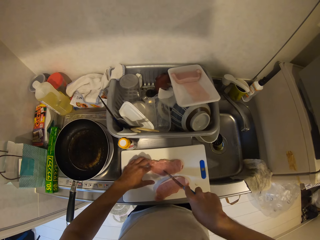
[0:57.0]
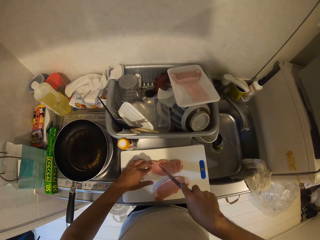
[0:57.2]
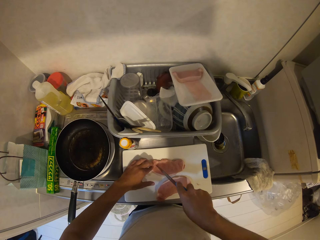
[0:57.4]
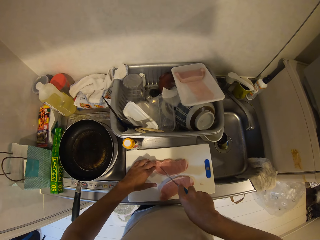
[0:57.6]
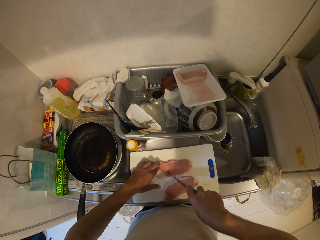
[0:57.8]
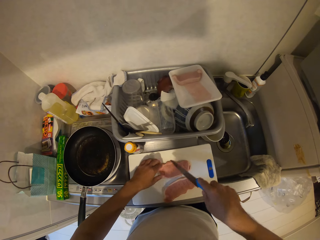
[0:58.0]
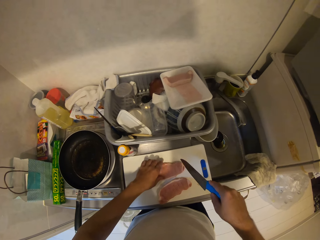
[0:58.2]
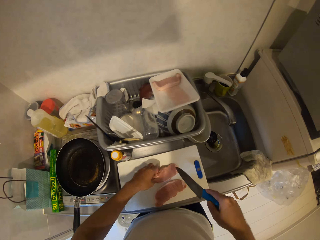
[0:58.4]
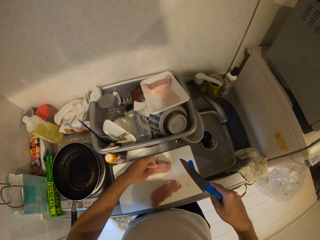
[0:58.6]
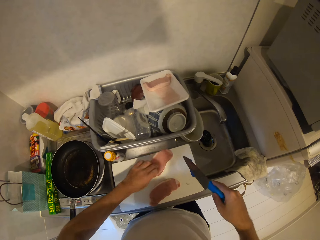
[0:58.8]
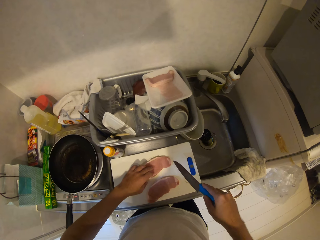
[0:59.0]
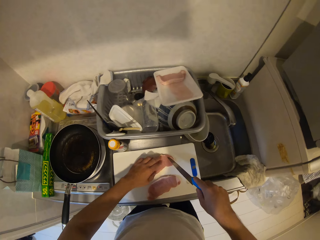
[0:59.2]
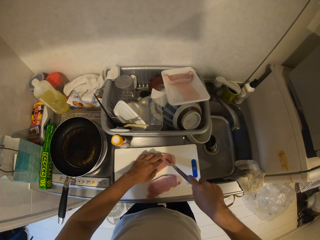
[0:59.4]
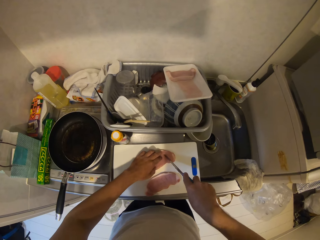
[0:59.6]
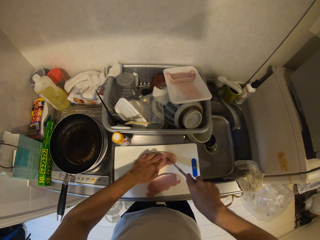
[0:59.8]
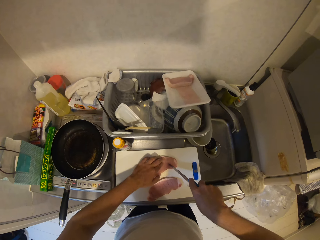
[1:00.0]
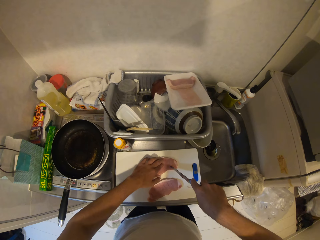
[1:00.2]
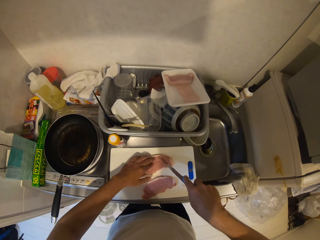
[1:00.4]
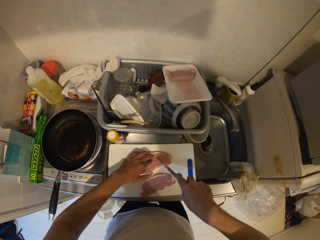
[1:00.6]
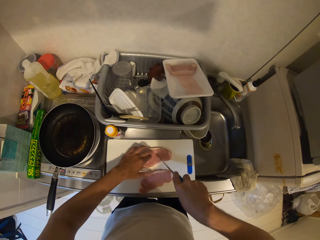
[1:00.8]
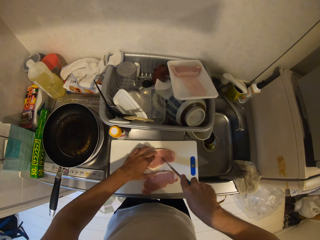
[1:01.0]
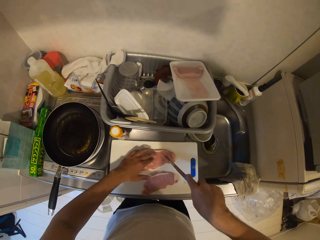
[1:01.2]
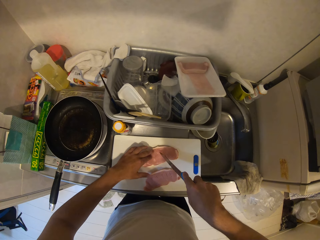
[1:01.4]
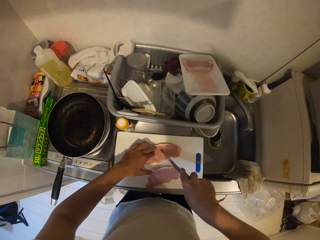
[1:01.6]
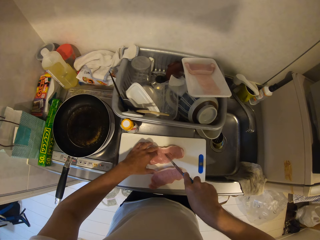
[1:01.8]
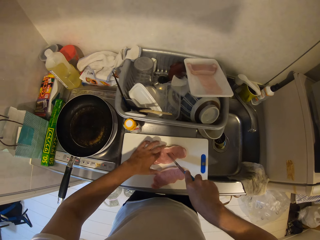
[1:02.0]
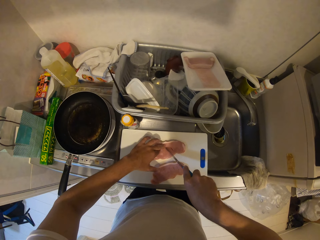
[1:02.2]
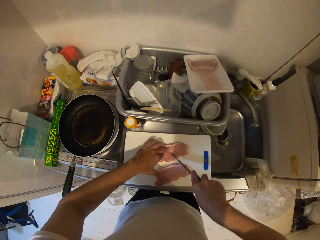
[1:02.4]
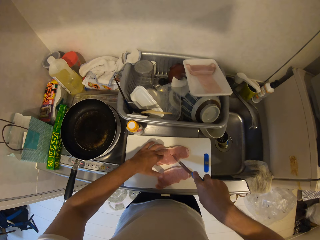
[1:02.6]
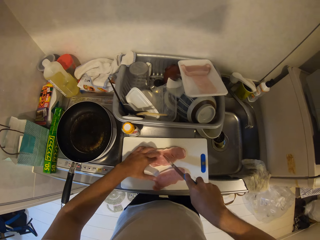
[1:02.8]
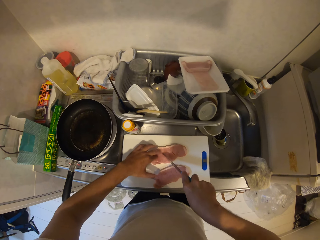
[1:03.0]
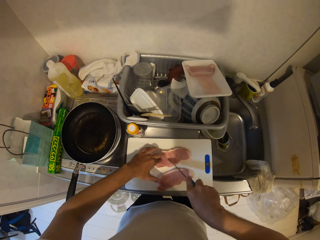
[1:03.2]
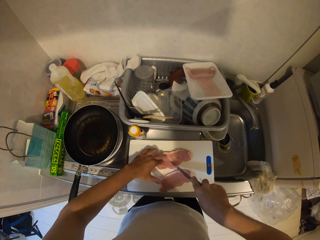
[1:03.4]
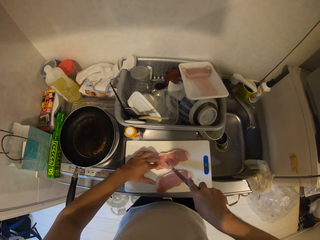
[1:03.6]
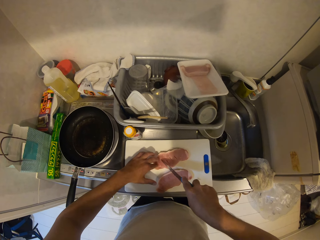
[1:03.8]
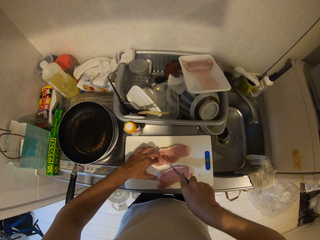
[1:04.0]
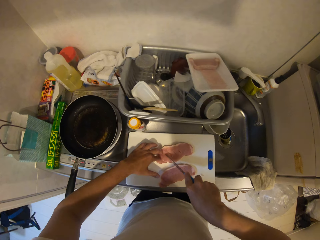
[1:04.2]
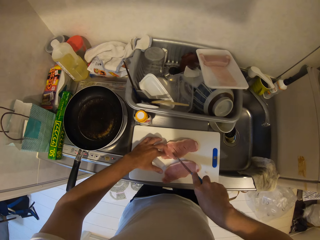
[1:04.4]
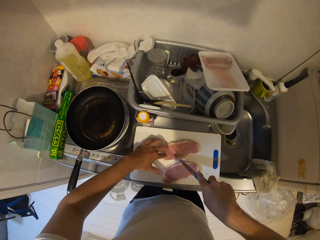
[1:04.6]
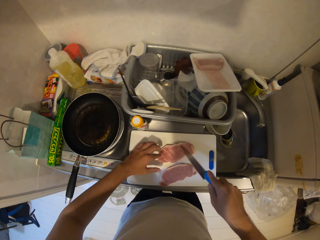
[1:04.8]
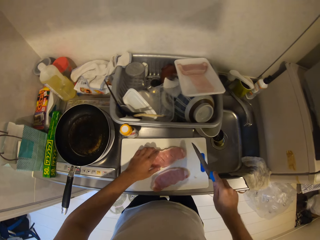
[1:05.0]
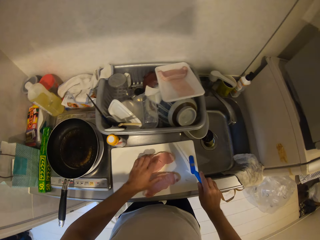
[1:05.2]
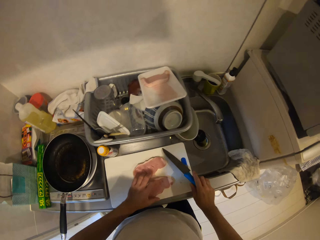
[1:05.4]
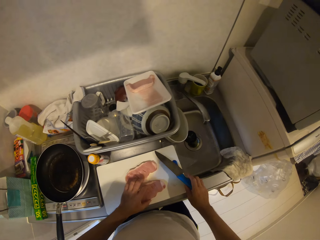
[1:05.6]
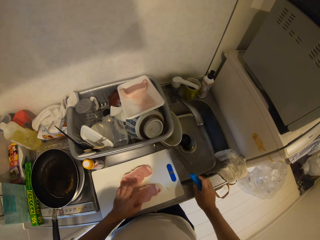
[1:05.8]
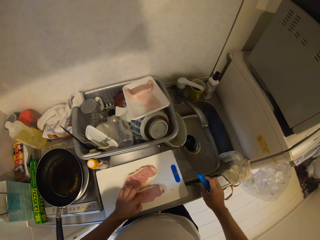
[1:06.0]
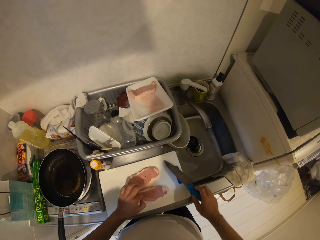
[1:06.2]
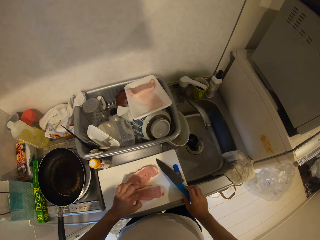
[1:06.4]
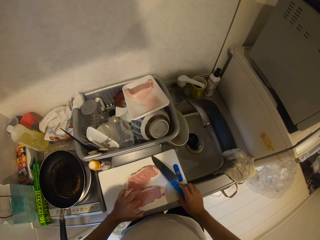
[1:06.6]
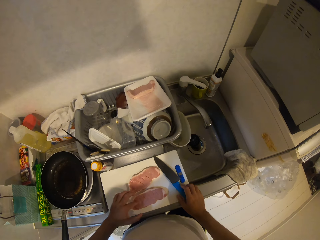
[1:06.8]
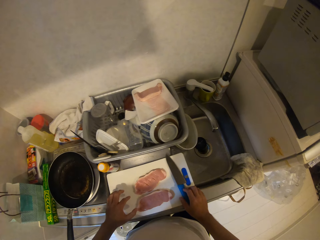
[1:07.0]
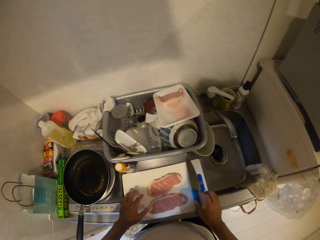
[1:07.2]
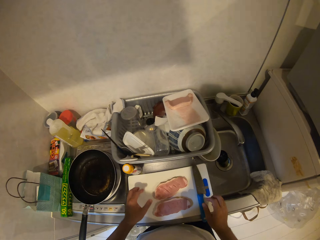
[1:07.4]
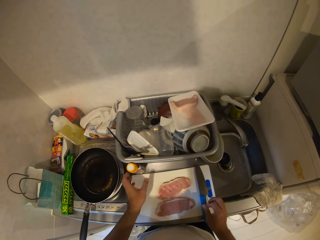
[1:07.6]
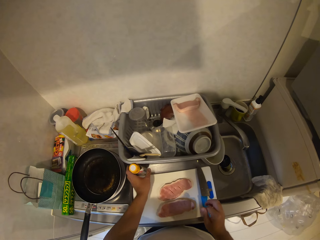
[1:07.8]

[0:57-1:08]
The camera wearer turns over the slab of meat on the chopping board with his left hand. He cuts the slab of meat with the knife. He moves the knife from the chopping board. He drops the knife on the chopping board.

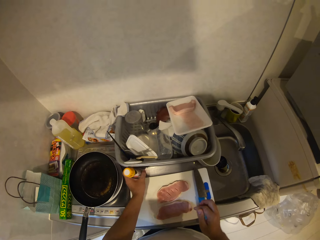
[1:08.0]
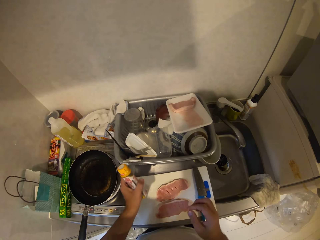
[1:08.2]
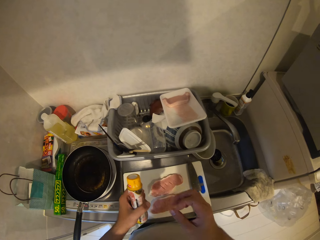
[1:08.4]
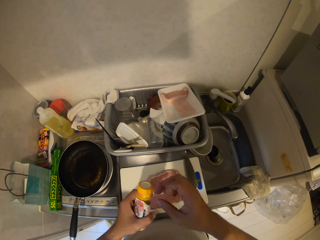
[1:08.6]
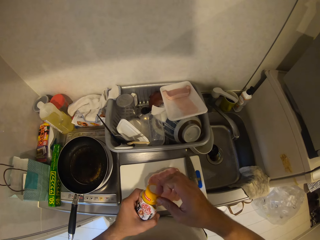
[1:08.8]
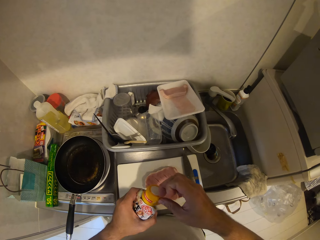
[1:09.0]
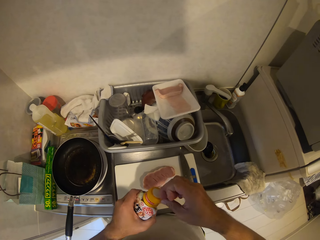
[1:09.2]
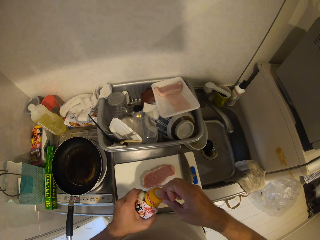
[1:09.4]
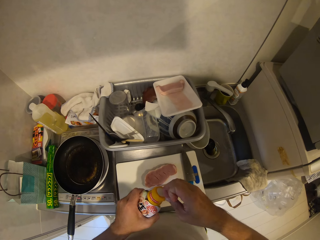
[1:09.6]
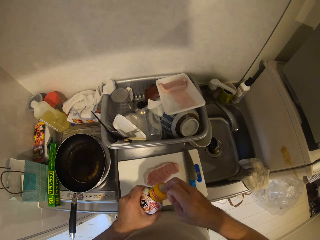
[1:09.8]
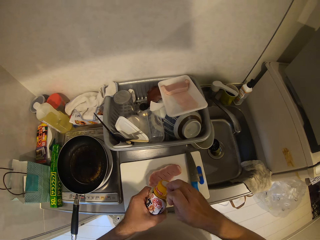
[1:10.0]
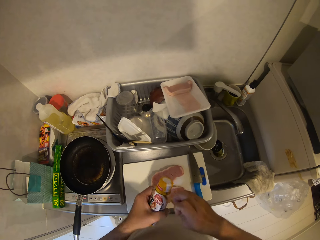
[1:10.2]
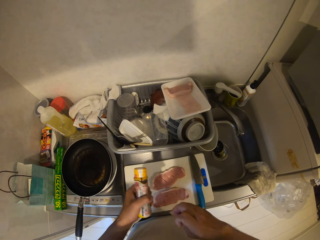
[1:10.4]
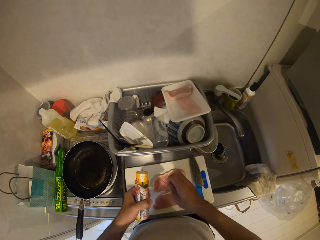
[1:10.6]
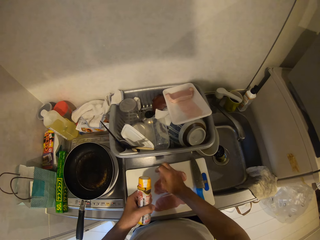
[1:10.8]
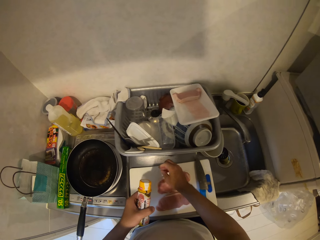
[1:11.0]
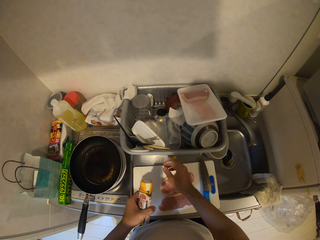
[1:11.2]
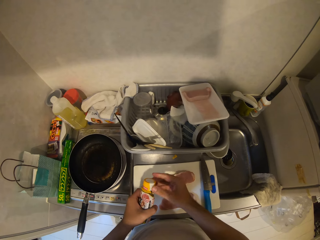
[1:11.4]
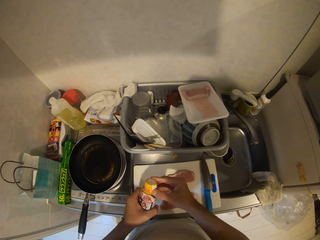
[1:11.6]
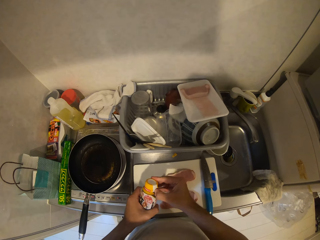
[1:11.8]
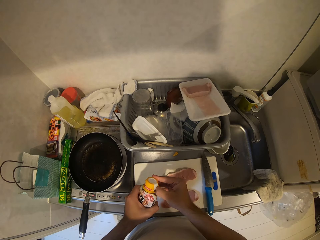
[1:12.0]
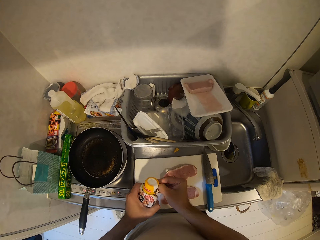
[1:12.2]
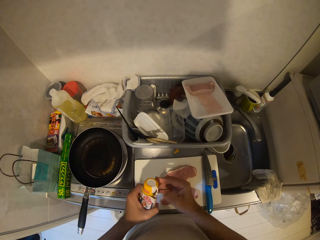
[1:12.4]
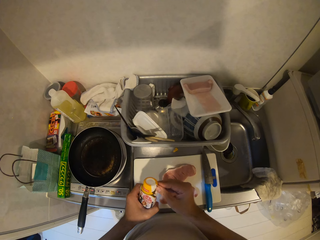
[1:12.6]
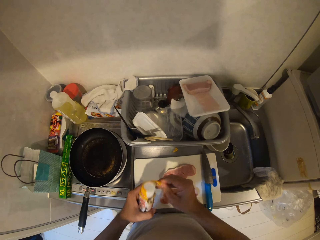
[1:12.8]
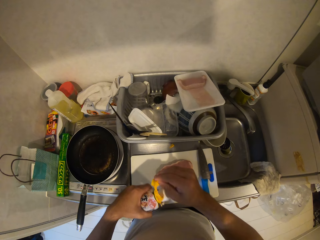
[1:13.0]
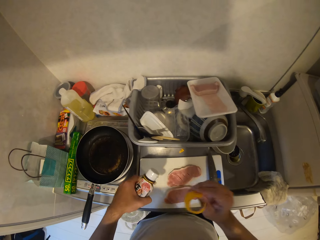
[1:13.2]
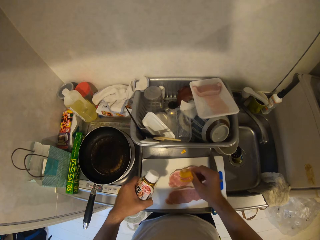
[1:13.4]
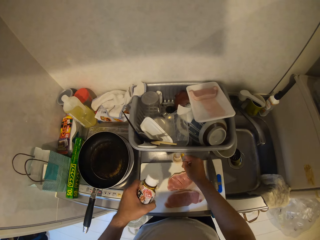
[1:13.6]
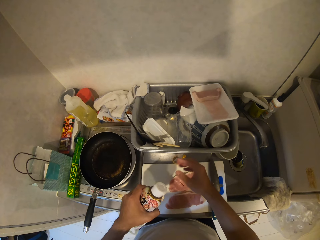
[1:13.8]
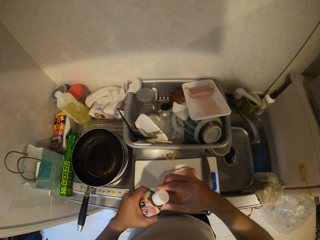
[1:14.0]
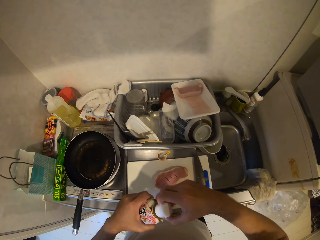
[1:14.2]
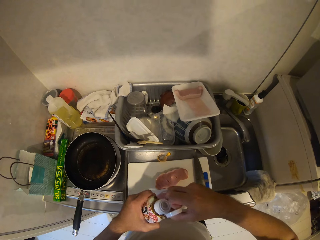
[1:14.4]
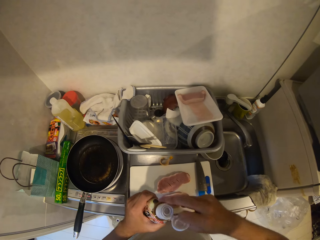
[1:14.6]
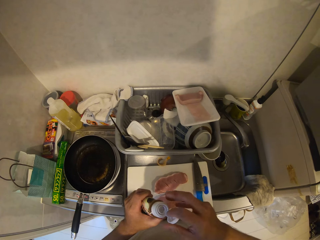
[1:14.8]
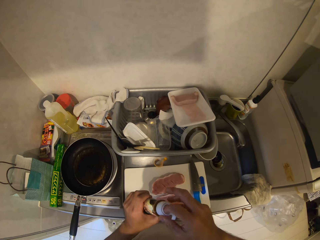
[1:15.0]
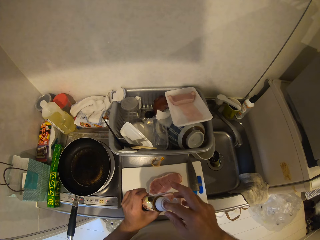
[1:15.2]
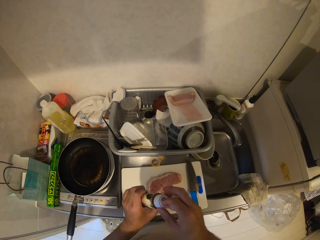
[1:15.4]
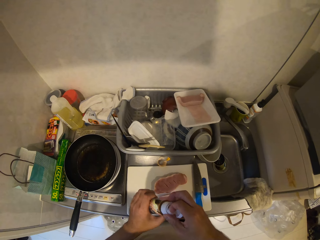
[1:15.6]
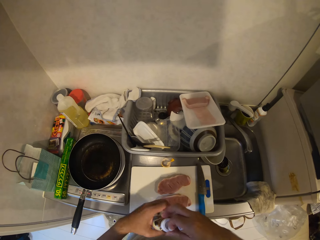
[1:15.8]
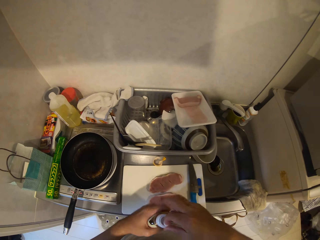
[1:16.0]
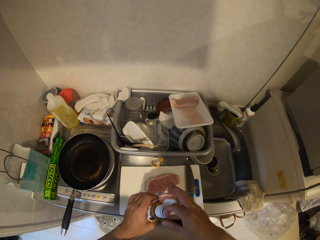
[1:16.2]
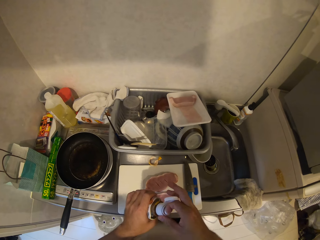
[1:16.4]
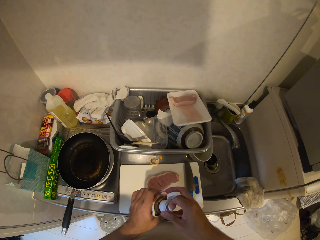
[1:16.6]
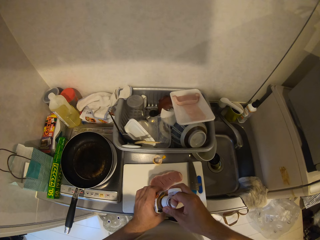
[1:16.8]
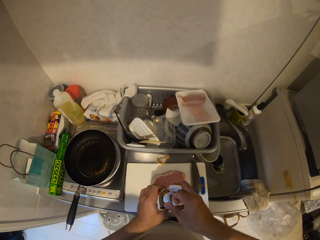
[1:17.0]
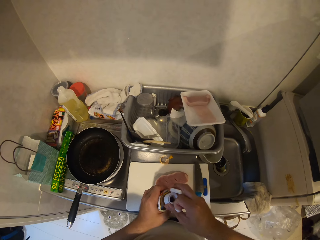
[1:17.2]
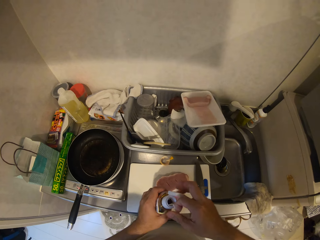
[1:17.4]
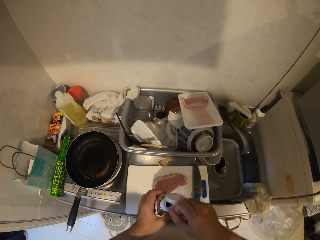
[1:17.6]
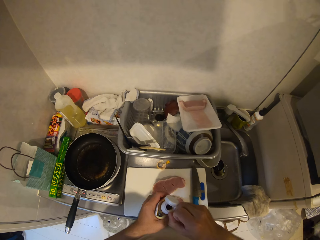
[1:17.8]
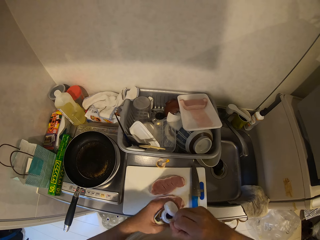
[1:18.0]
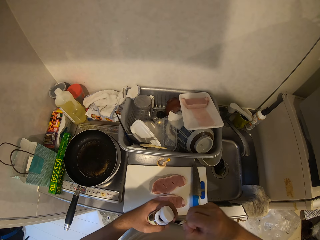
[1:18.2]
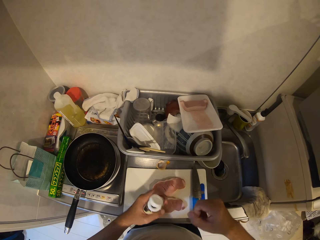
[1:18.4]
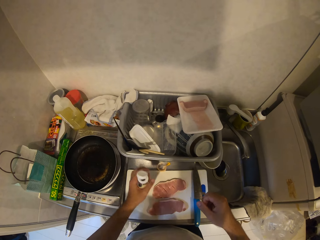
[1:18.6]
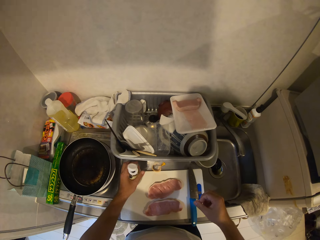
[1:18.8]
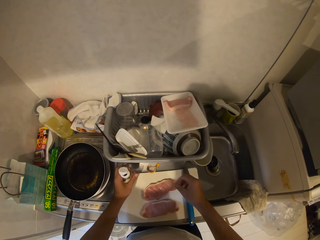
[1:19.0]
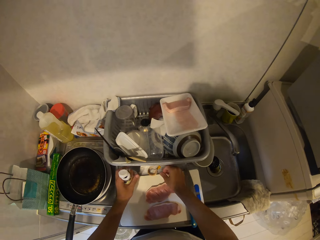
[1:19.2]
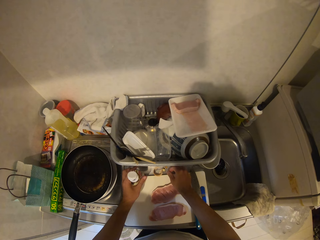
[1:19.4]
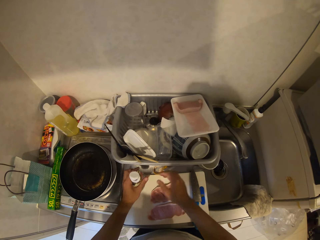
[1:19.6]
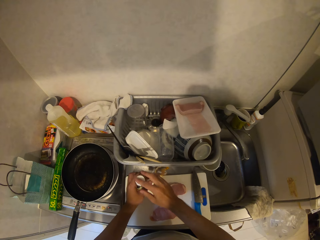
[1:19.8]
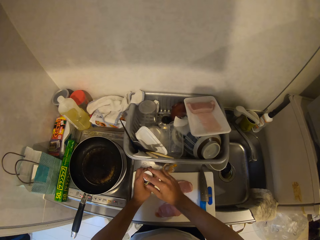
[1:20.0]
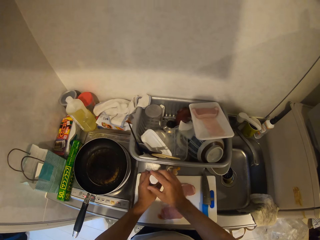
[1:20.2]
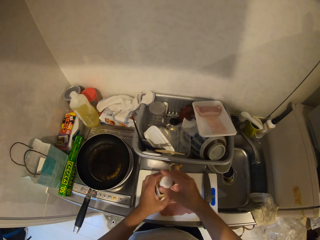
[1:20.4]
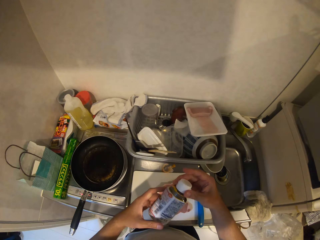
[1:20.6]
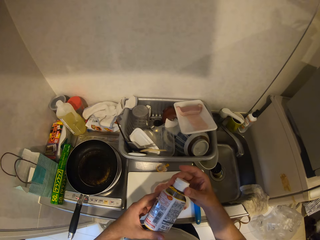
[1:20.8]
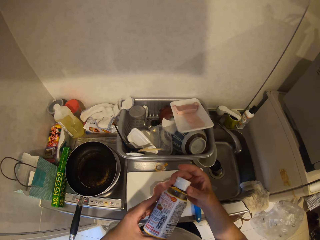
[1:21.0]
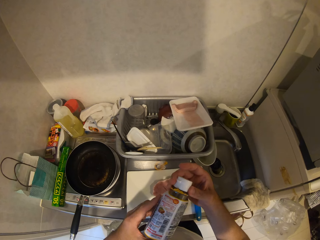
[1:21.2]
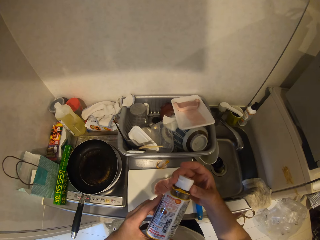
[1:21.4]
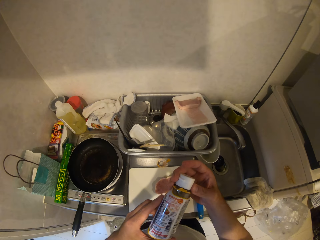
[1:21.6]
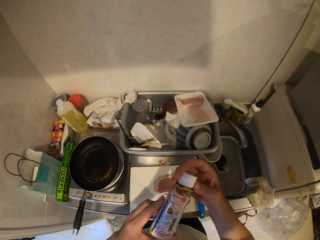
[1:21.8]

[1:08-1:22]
The camera wearer picks up a bottle of spices from the kitchen worktop. He removes the seal from the cap of the bottle of spices. He opens the bottle. He drops the broken seal on the chopping board. He removes the seal from the cap of the bottle of spices. He drops the broken seal on the kitchen worktop. He opens the cap of the bottle of spices. He removes the cap seal with his right finger. He drops the broken seal on the kitchen worktop. He closes the cap of the bottle of spices. He checks the bottle of spices in his hands.
